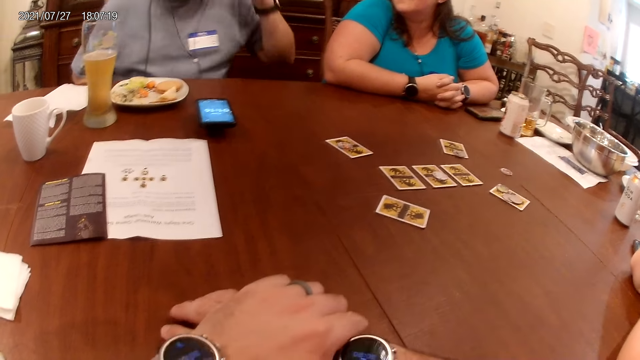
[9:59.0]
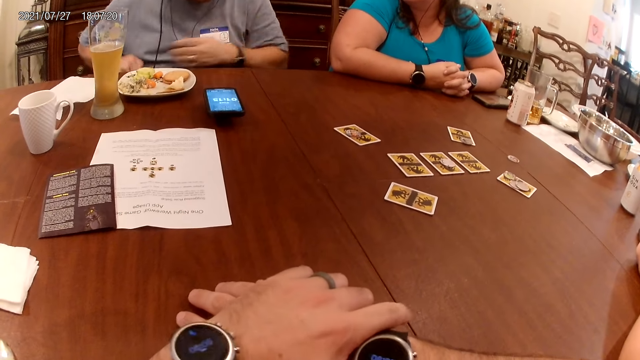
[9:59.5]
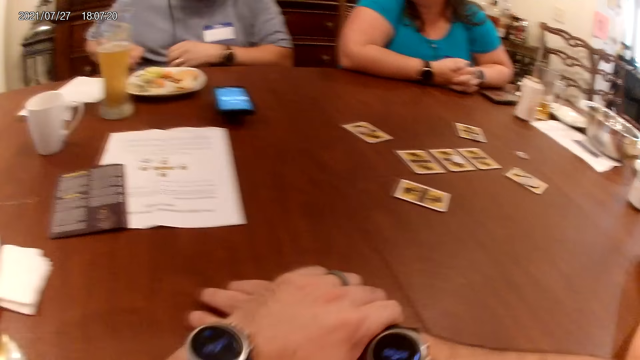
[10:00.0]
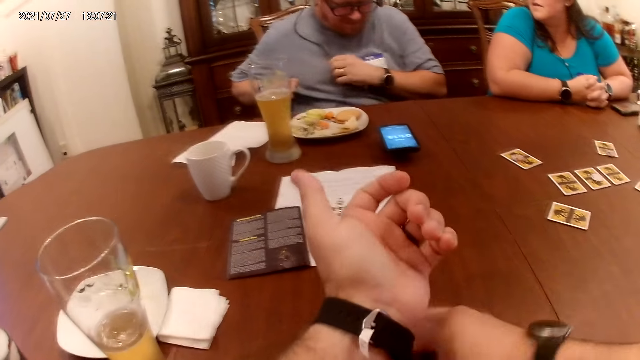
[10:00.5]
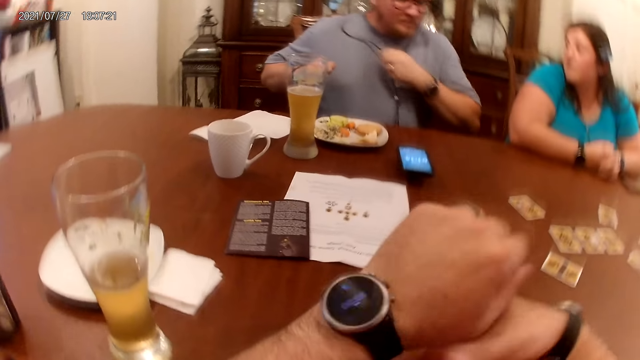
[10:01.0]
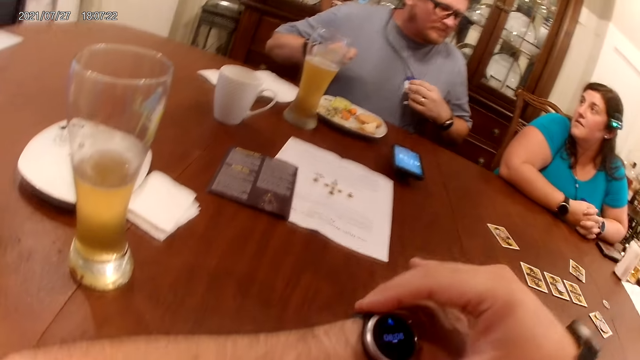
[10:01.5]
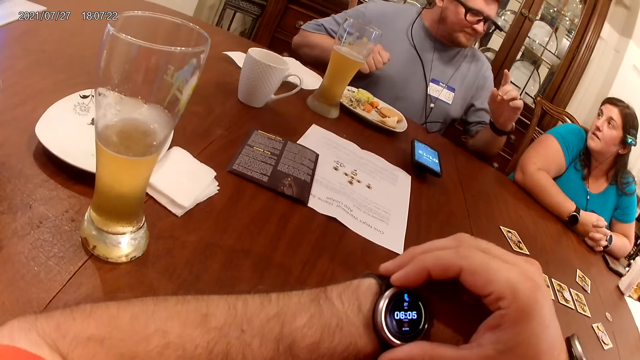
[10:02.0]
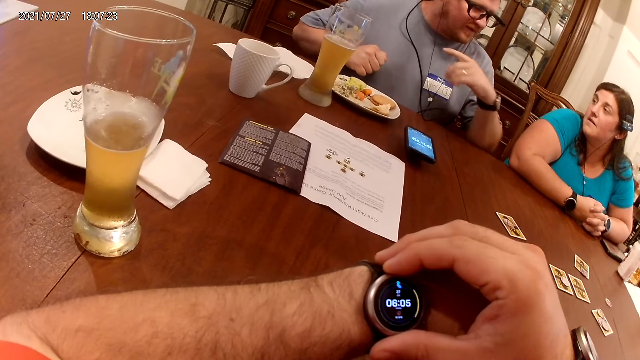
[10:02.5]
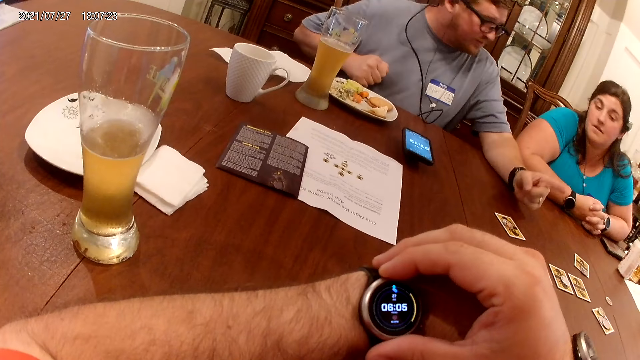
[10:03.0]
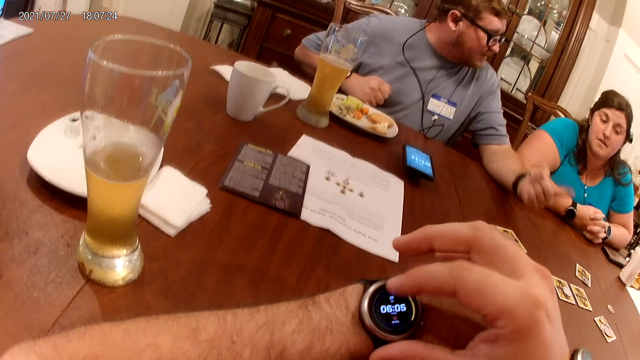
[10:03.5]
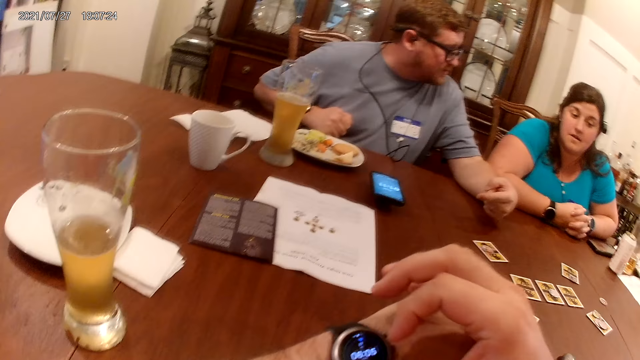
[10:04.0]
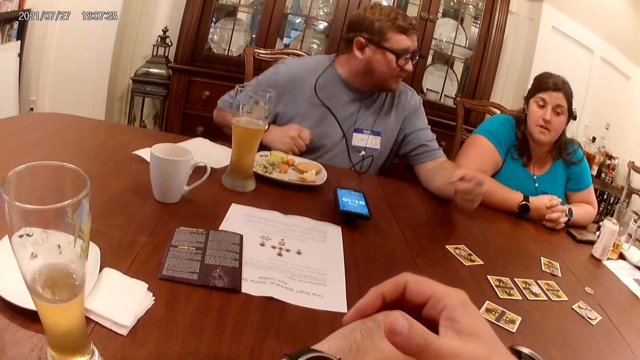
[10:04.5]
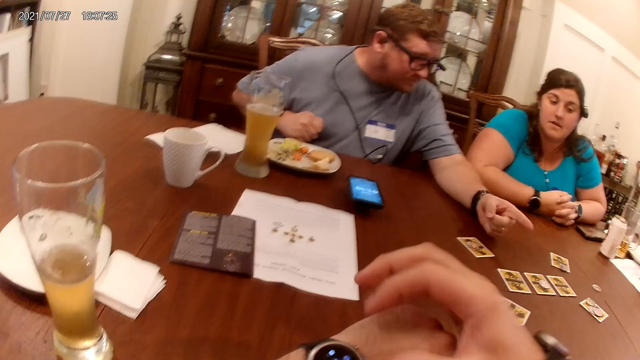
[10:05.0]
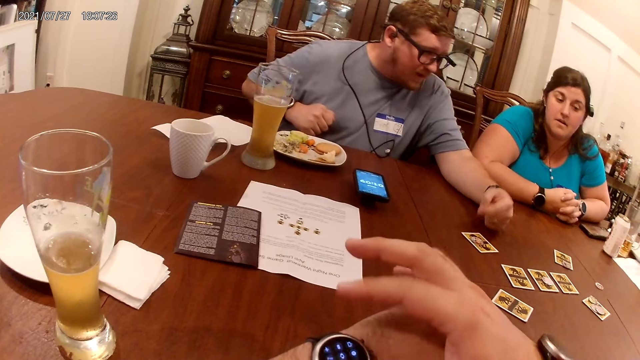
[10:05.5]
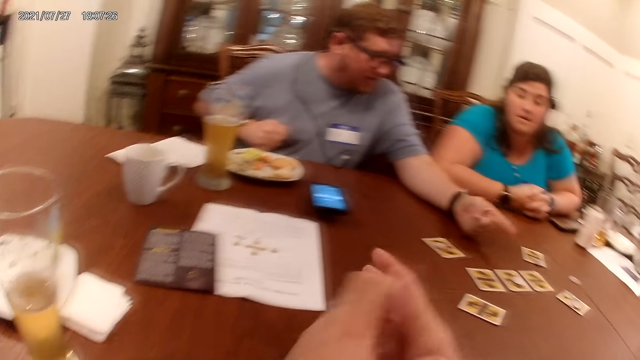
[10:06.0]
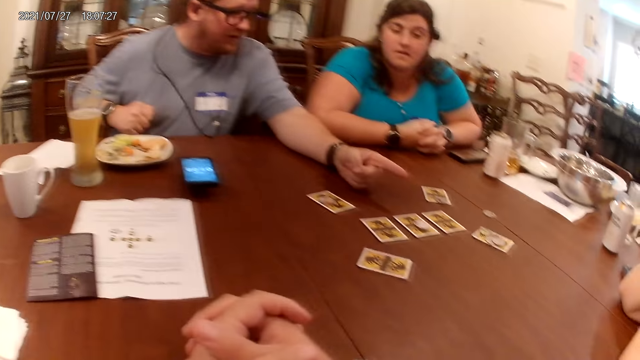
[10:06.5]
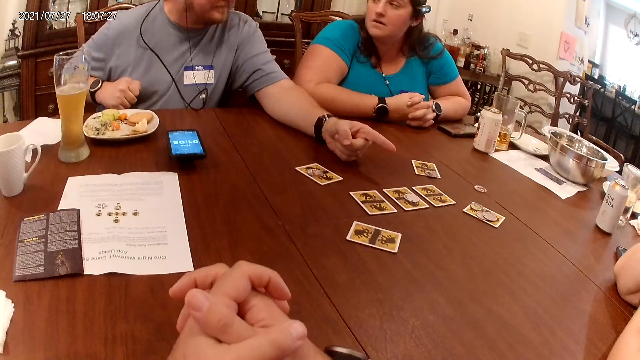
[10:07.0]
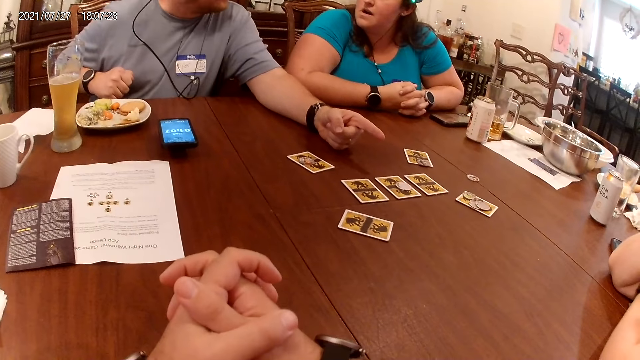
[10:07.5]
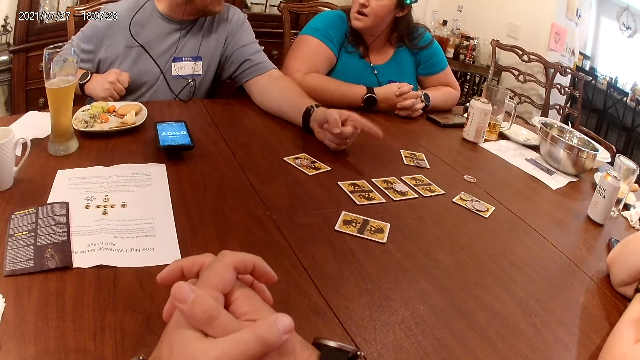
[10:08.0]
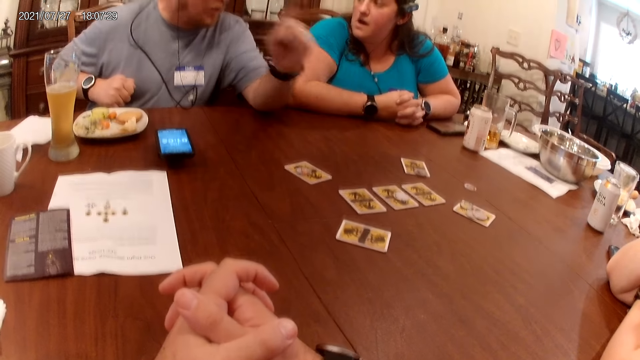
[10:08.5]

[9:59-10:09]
The man adjusts a wire on his neck with his left hand. The camera wearer adjusts the wristwatch on his left wrist with his right hand. He looks at the wristwatch. The man rests his left hand on the table and demonstrates with his left hand. The camera wearer operates the wristwatch on his left wrist with his right hand.

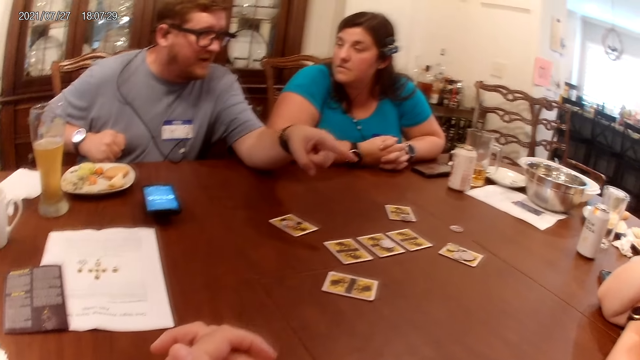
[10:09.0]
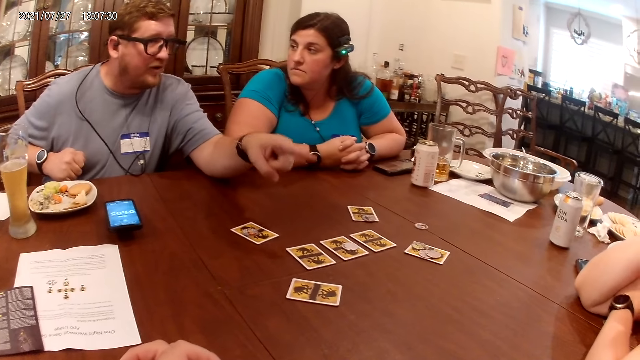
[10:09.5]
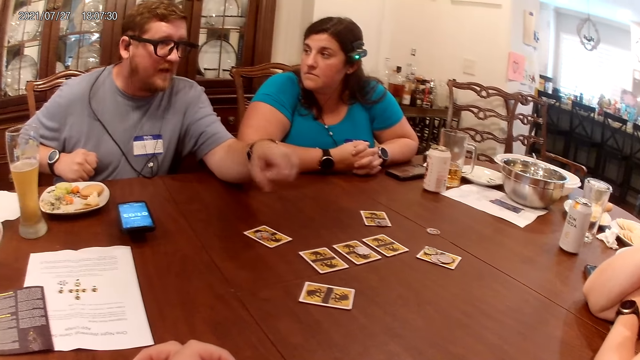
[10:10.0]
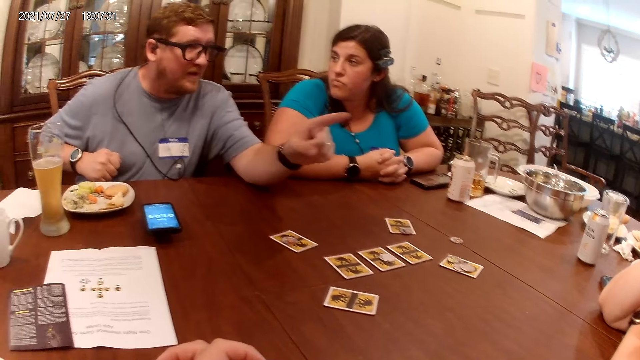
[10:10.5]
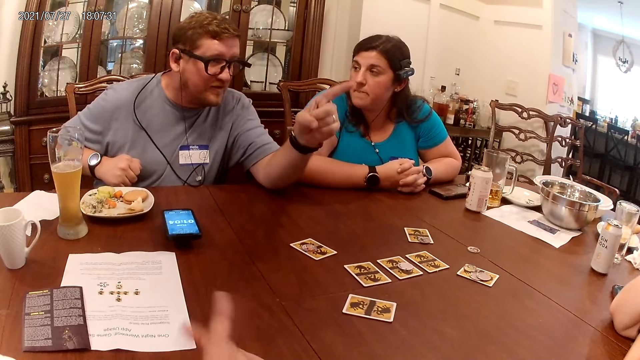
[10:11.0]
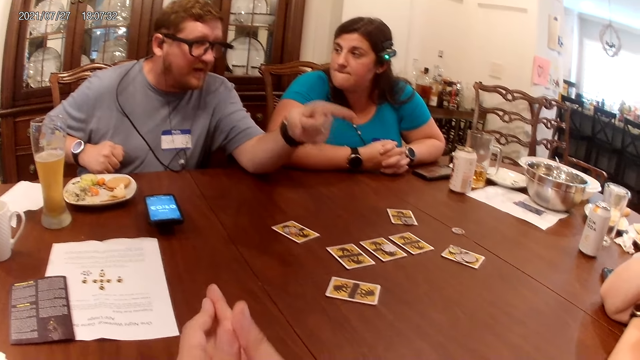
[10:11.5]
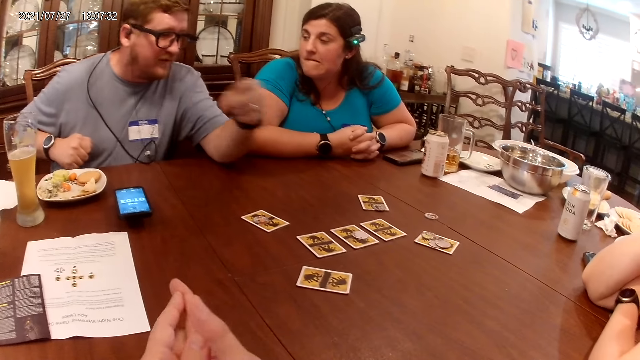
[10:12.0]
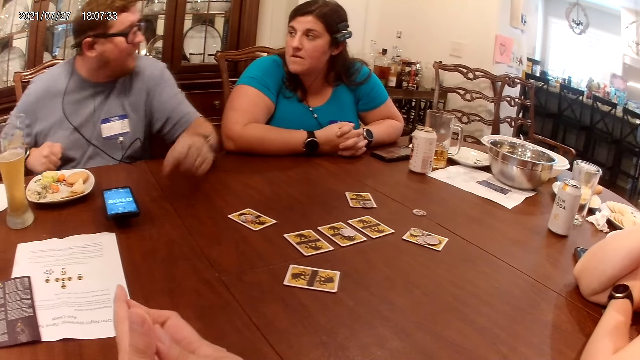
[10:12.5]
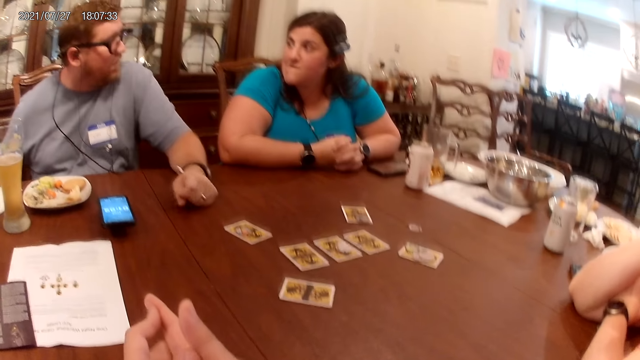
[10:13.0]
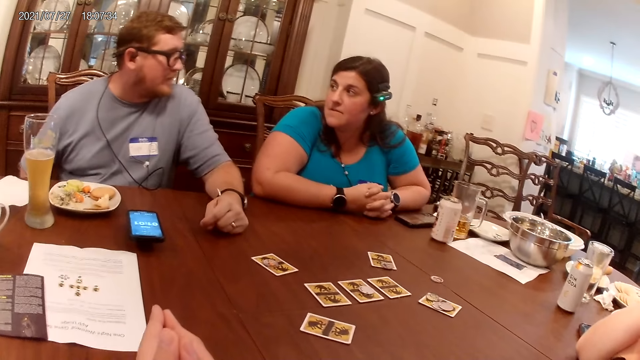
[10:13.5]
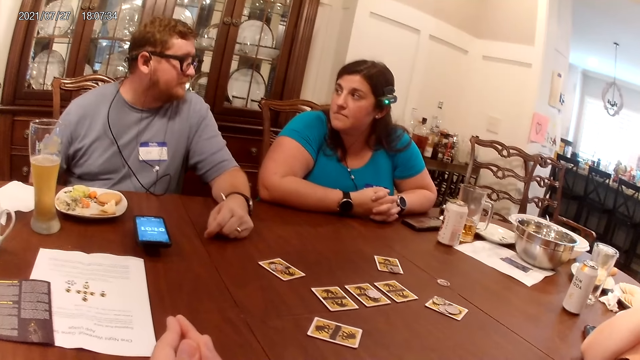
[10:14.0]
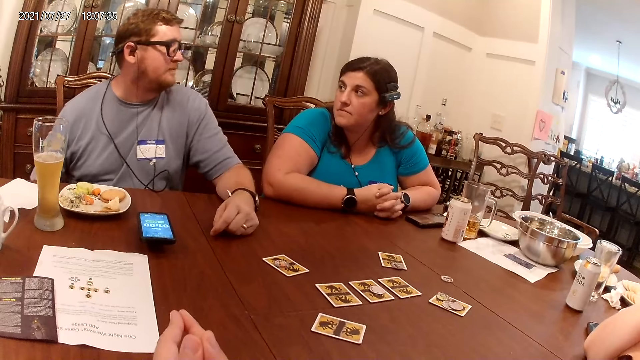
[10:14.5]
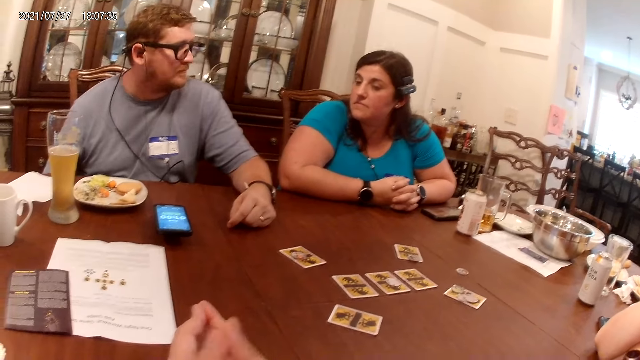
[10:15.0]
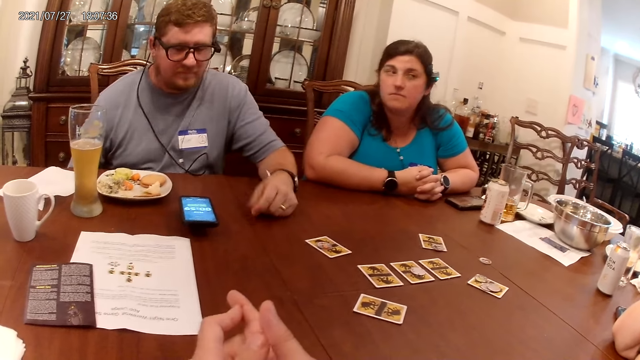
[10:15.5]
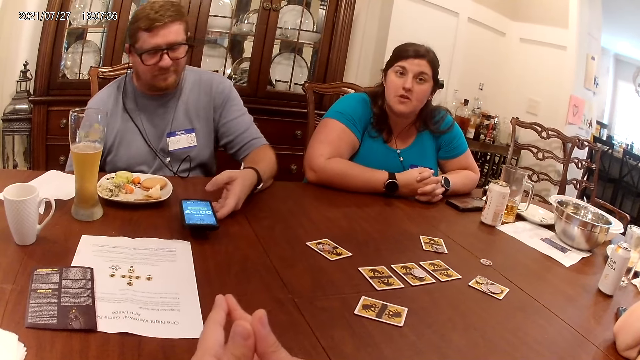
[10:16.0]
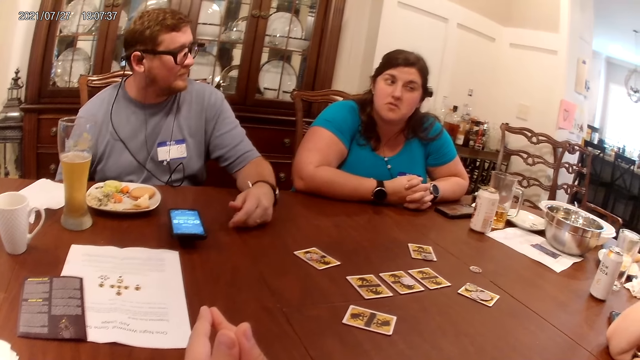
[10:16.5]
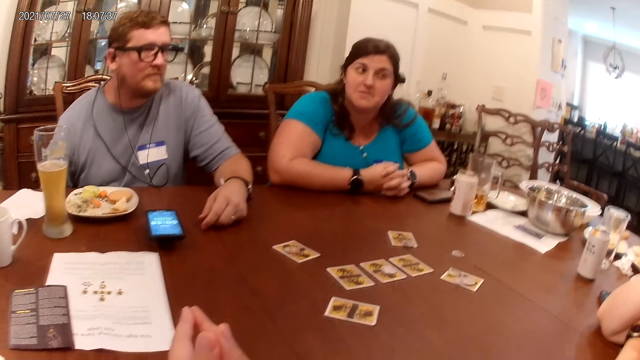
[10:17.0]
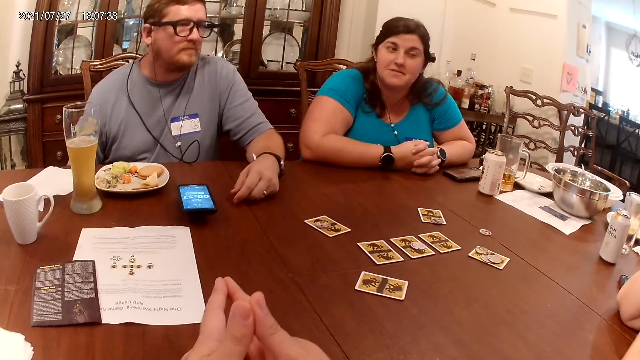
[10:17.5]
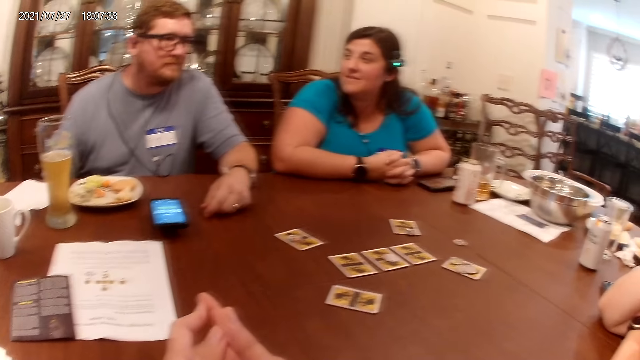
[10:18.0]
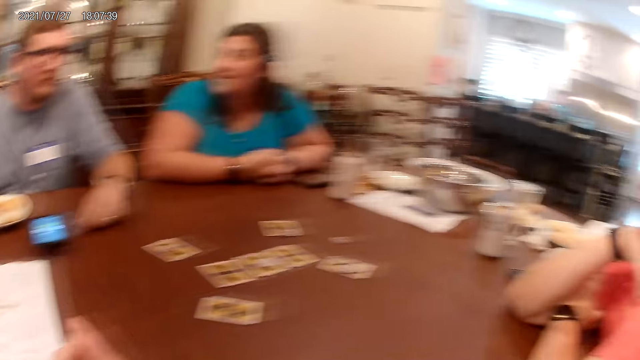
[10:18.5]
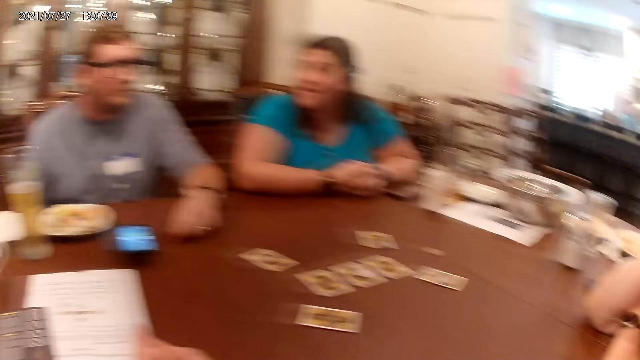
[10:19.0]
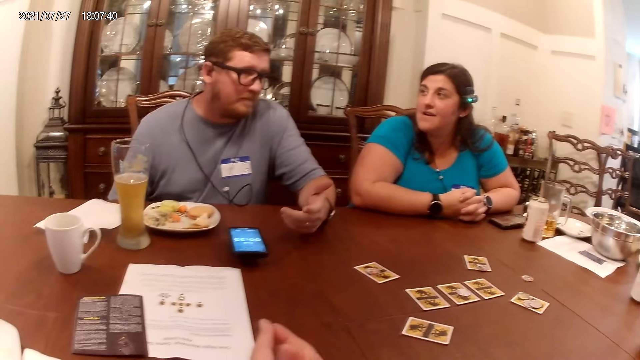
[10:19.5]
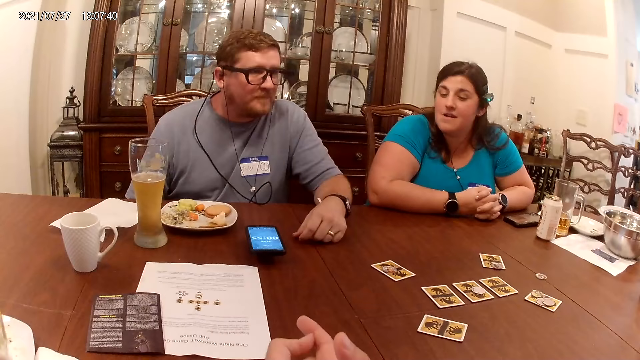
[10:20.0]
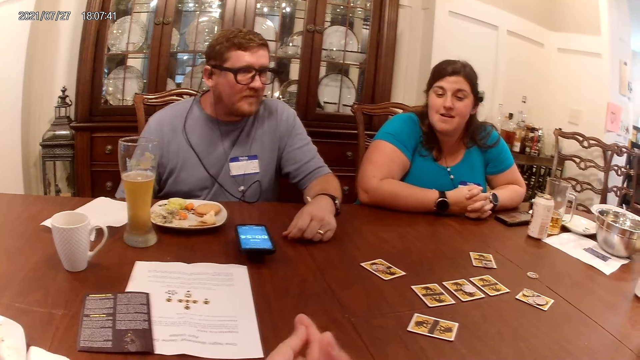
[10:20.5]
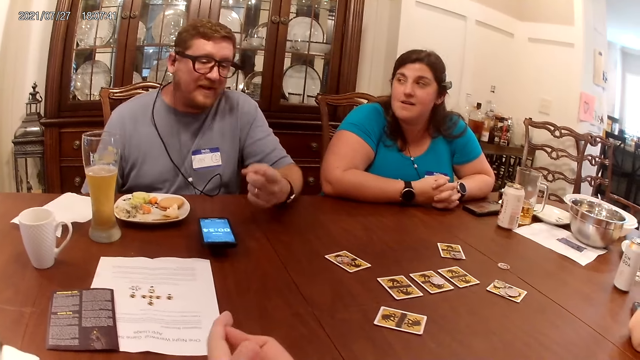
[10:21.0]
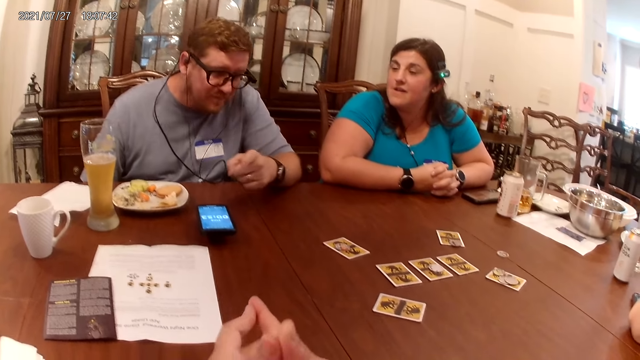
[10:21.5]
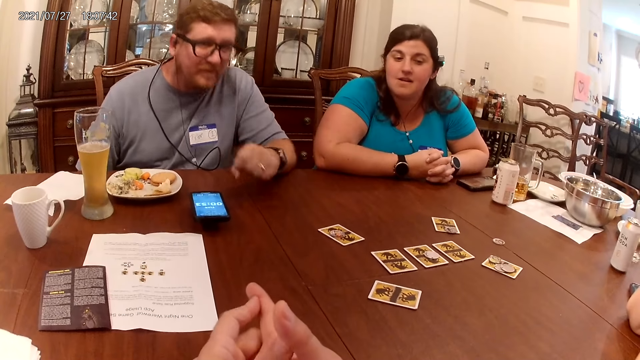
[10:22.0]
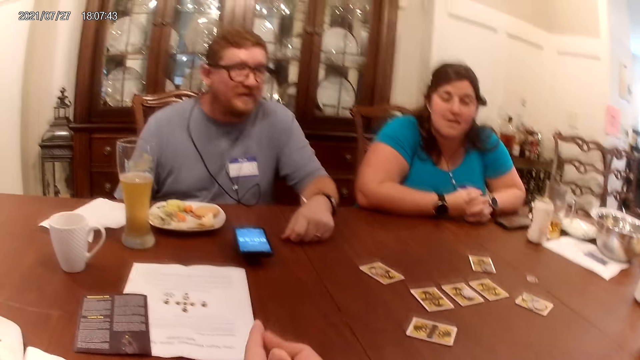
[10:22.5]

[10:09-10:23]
The camera wearer rubs his hands together. The man rests his left hand on the table. The man touches the phone on the table with his left hand. The camera wearer talks to a person and another person. The man demonstrates with his left hand.
